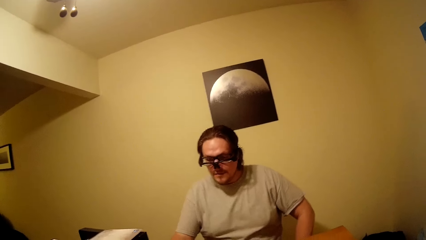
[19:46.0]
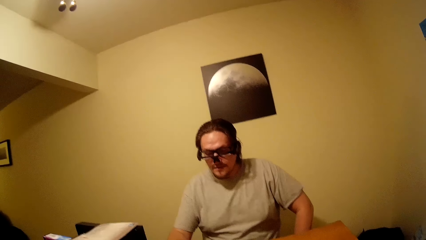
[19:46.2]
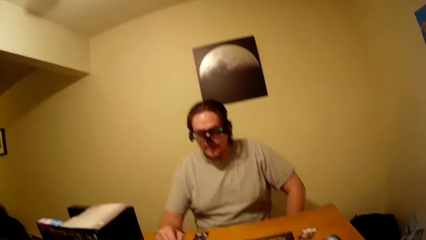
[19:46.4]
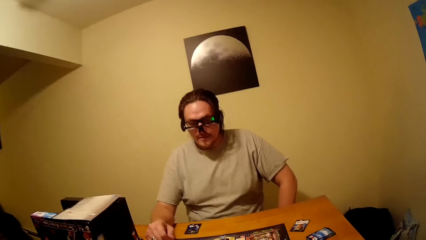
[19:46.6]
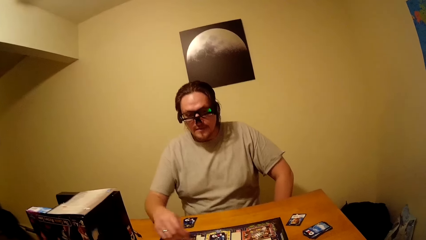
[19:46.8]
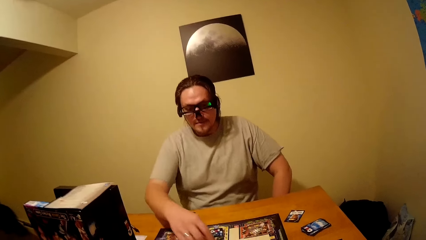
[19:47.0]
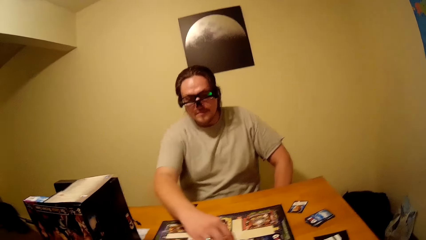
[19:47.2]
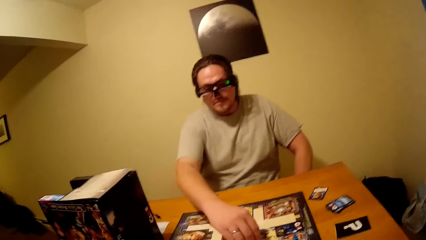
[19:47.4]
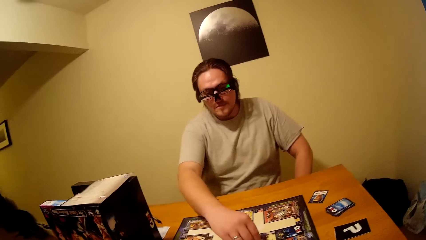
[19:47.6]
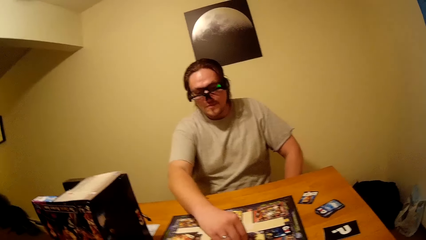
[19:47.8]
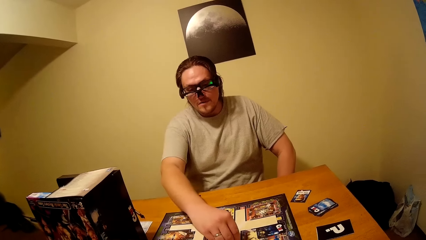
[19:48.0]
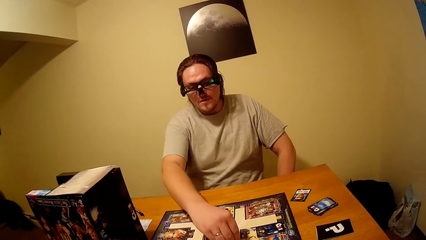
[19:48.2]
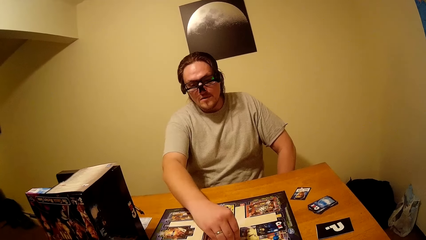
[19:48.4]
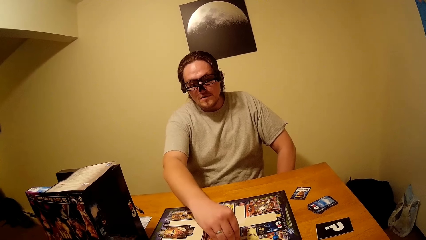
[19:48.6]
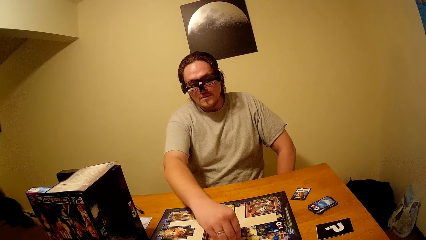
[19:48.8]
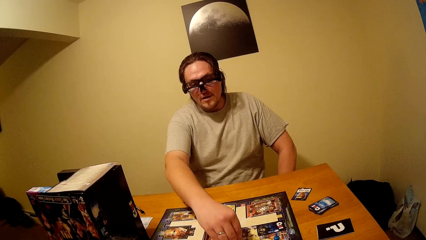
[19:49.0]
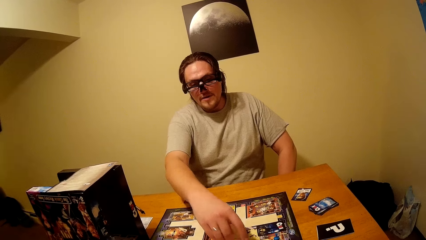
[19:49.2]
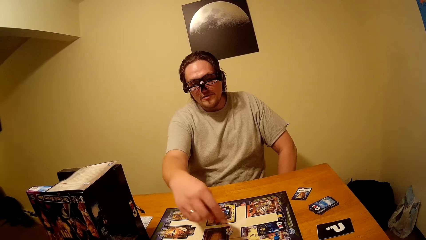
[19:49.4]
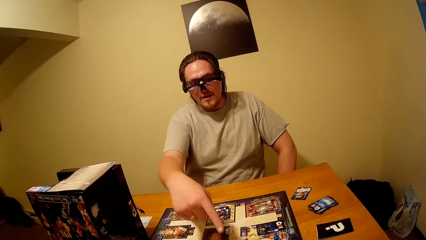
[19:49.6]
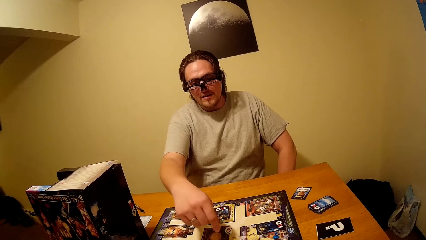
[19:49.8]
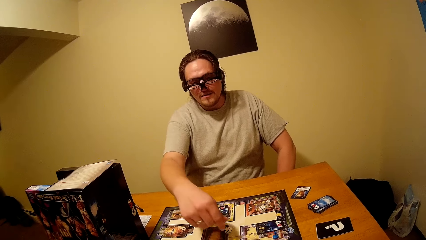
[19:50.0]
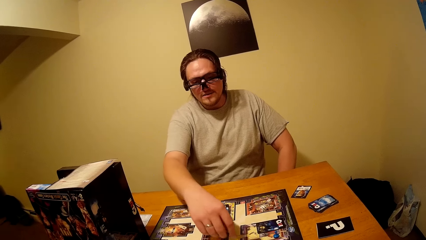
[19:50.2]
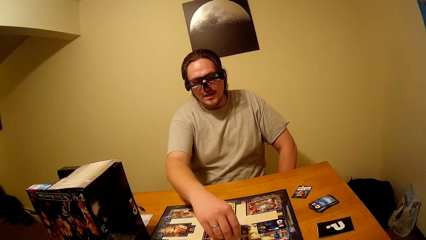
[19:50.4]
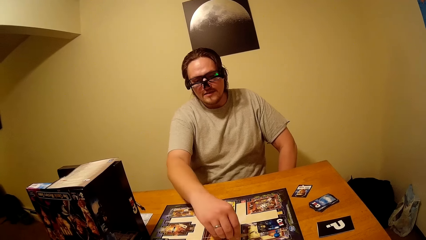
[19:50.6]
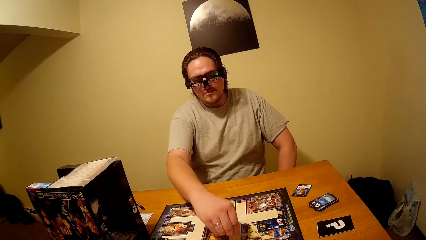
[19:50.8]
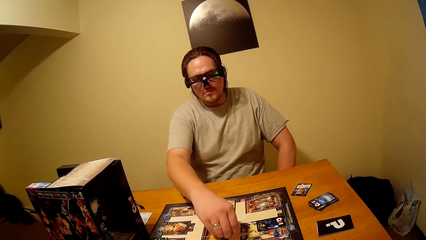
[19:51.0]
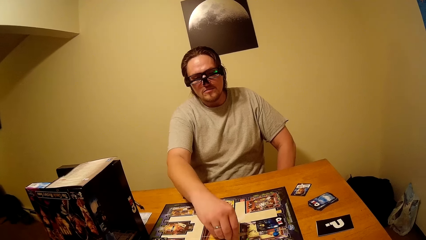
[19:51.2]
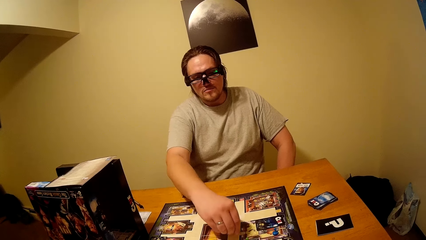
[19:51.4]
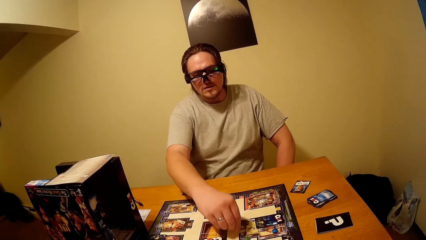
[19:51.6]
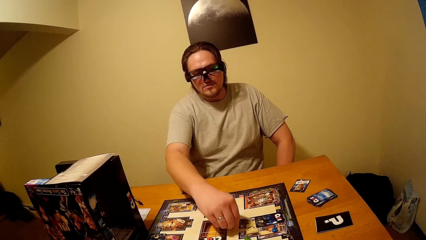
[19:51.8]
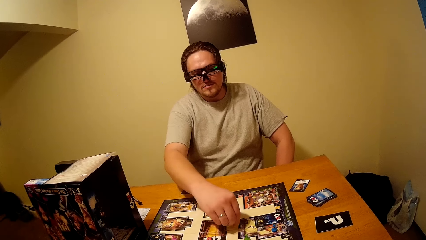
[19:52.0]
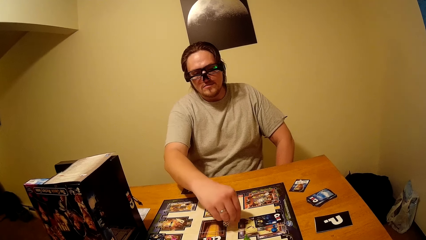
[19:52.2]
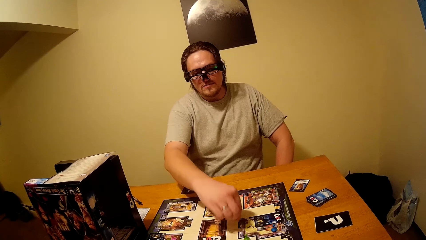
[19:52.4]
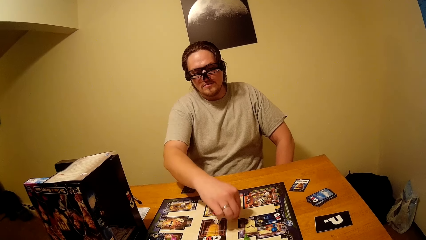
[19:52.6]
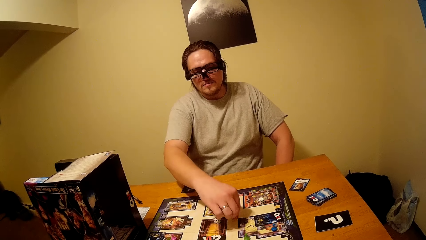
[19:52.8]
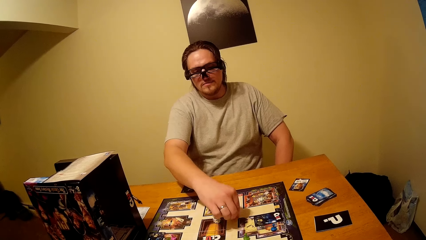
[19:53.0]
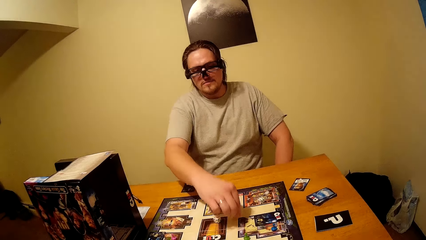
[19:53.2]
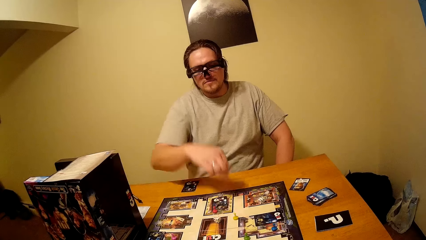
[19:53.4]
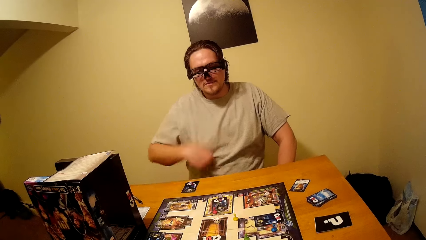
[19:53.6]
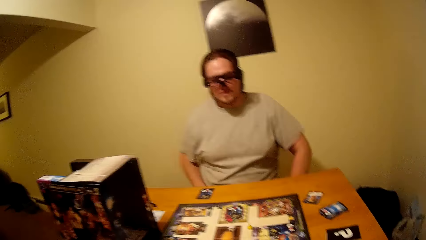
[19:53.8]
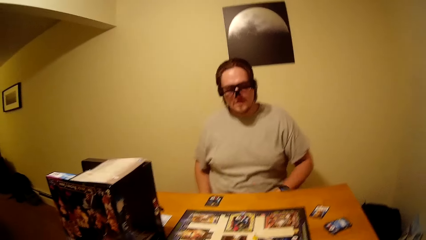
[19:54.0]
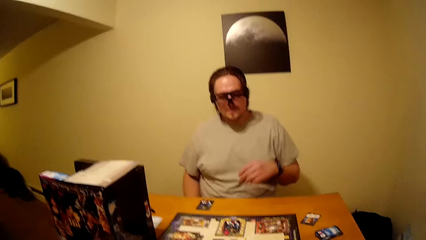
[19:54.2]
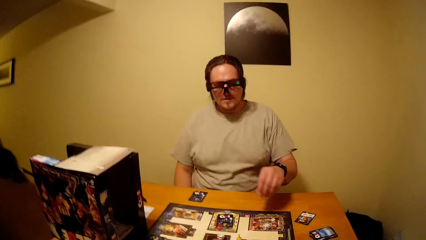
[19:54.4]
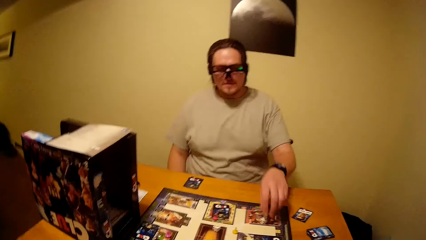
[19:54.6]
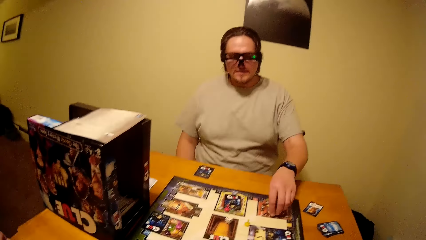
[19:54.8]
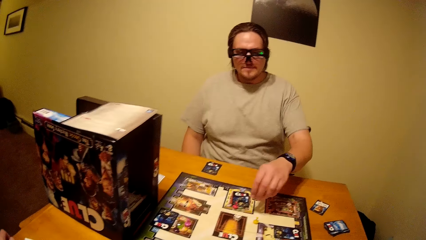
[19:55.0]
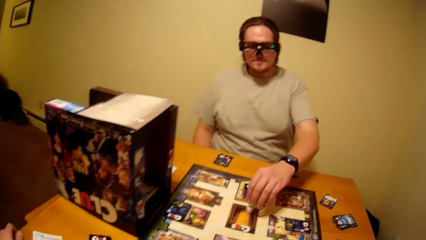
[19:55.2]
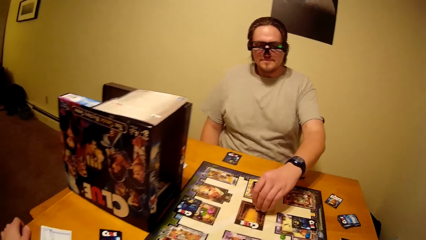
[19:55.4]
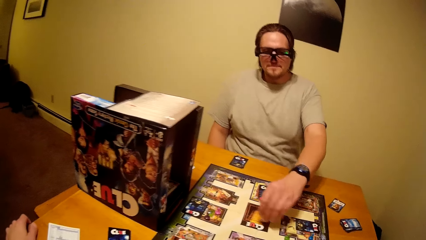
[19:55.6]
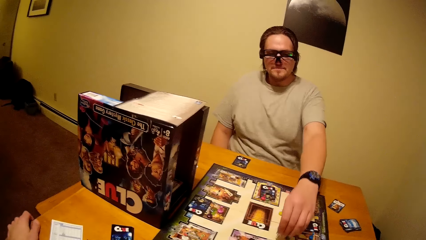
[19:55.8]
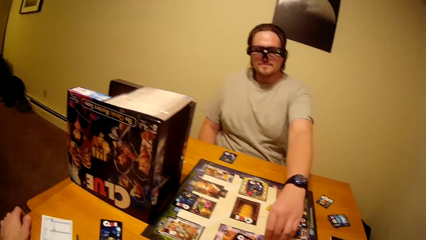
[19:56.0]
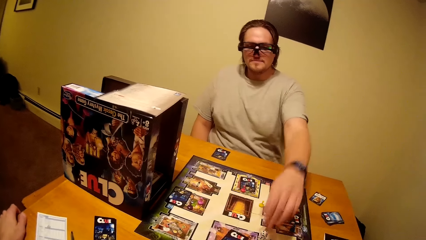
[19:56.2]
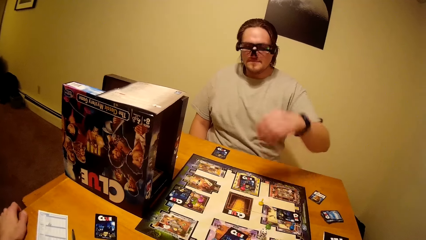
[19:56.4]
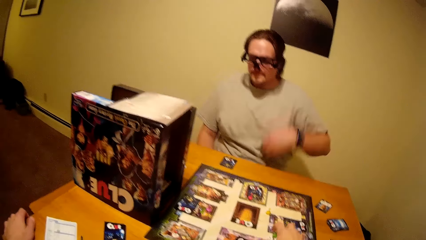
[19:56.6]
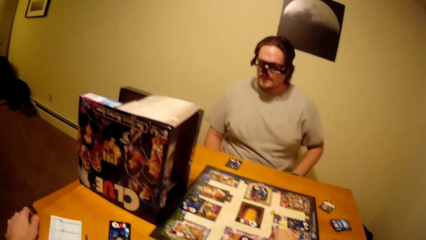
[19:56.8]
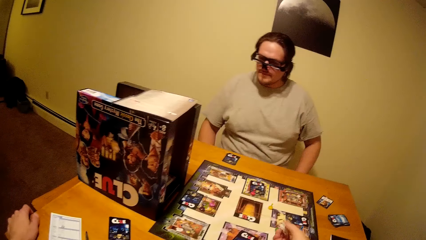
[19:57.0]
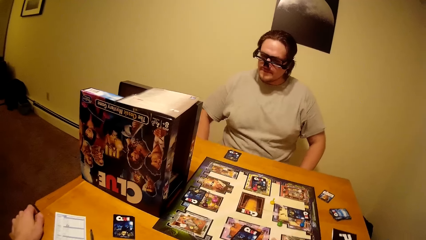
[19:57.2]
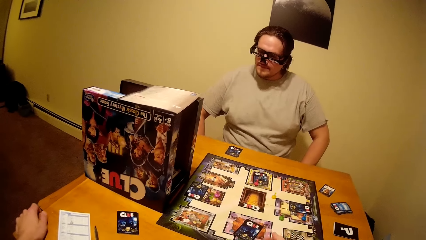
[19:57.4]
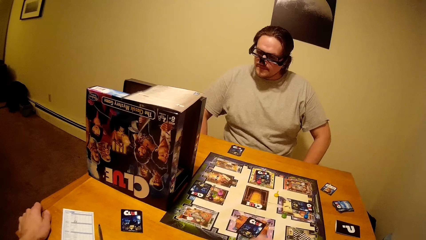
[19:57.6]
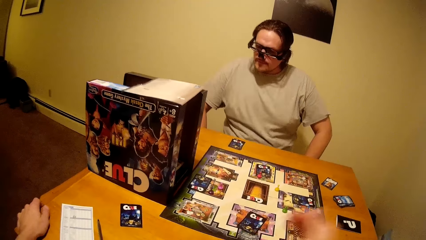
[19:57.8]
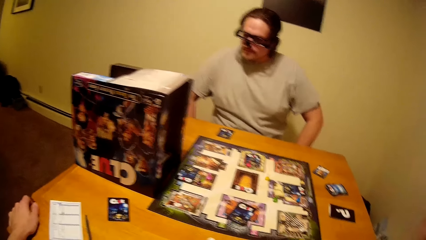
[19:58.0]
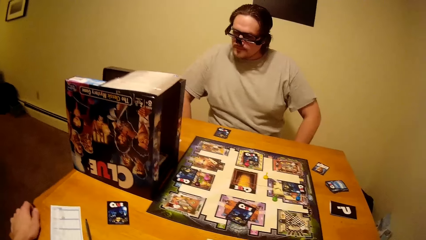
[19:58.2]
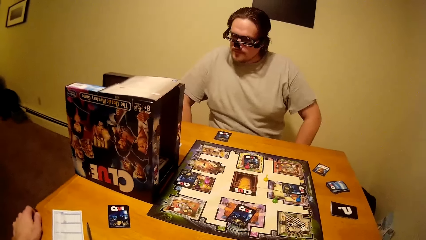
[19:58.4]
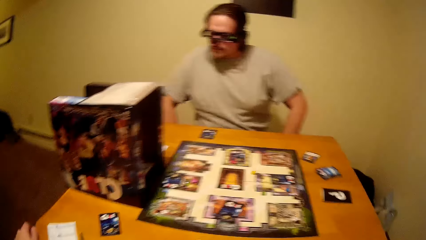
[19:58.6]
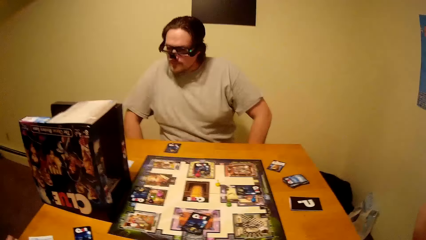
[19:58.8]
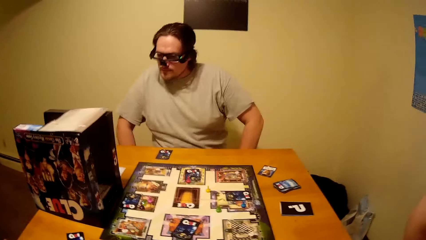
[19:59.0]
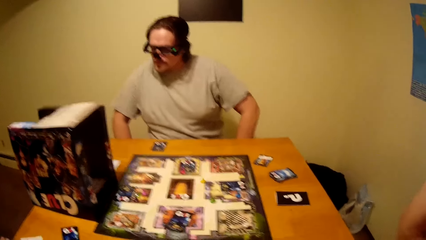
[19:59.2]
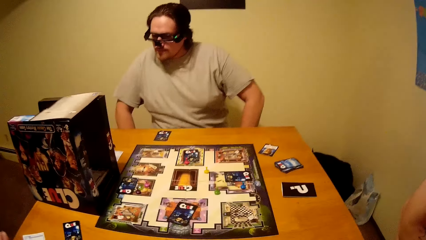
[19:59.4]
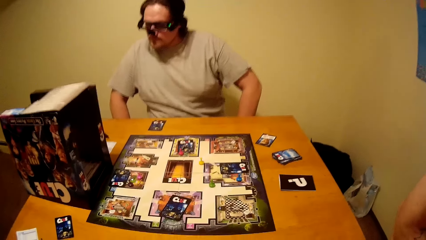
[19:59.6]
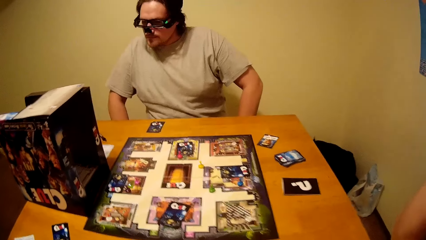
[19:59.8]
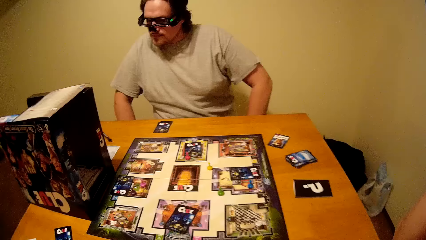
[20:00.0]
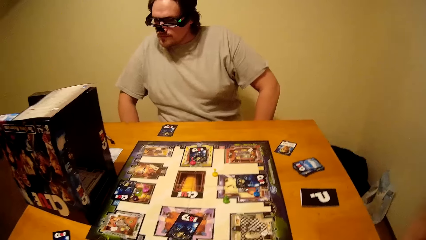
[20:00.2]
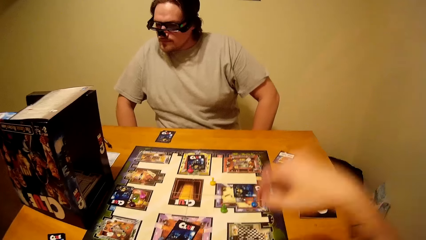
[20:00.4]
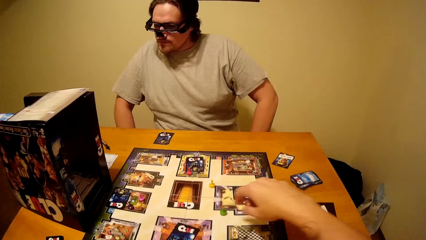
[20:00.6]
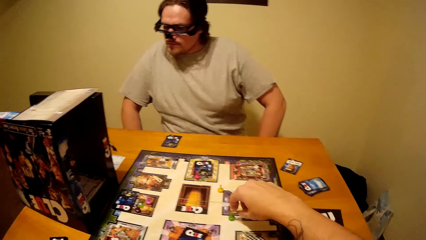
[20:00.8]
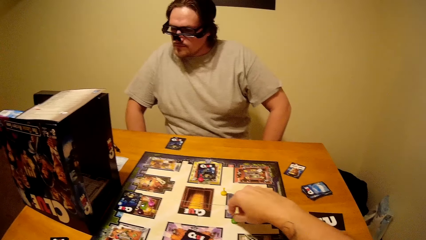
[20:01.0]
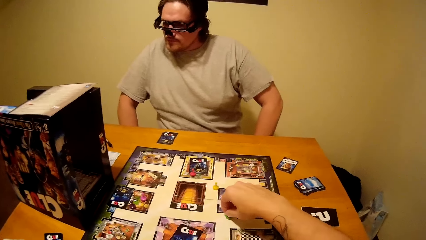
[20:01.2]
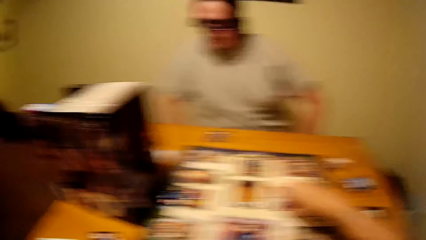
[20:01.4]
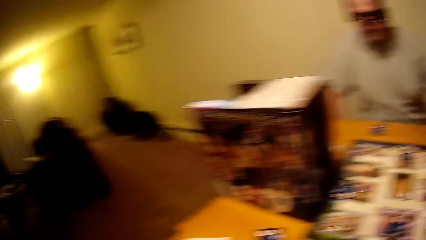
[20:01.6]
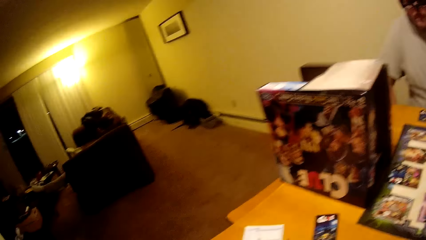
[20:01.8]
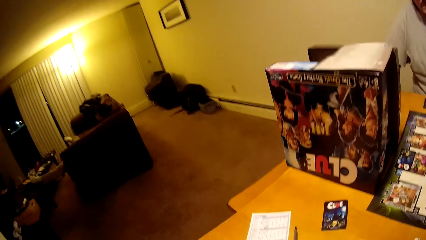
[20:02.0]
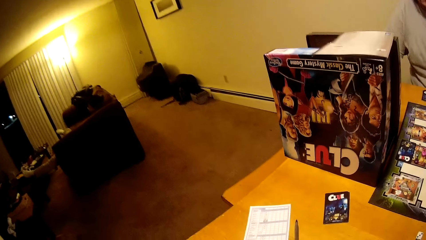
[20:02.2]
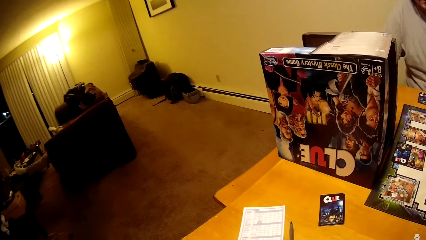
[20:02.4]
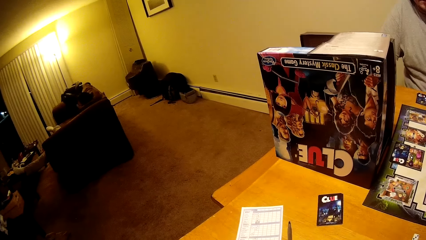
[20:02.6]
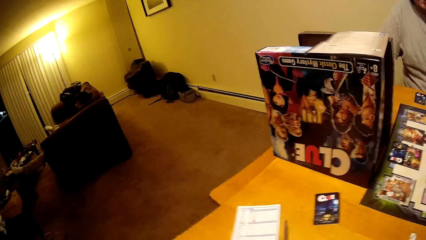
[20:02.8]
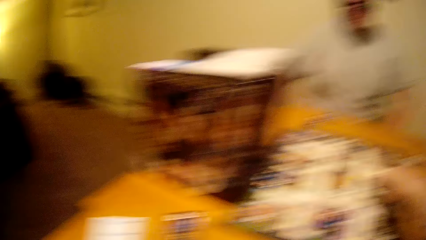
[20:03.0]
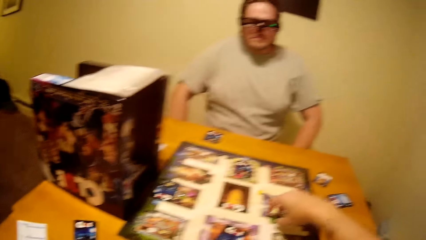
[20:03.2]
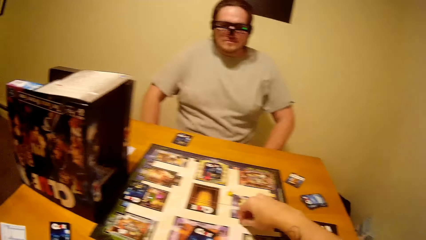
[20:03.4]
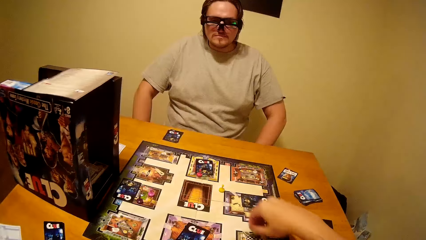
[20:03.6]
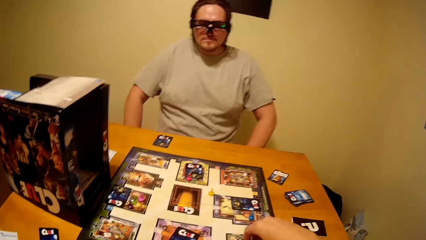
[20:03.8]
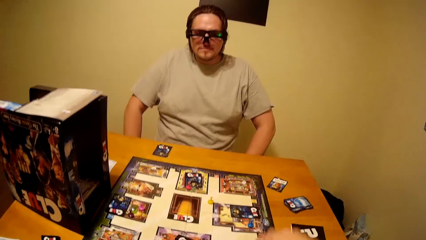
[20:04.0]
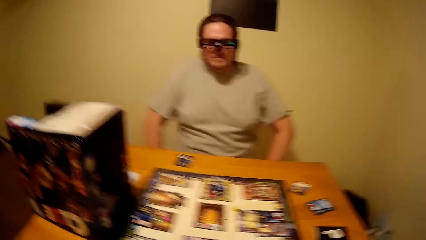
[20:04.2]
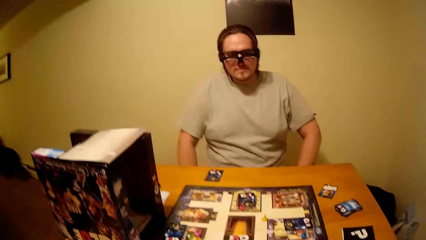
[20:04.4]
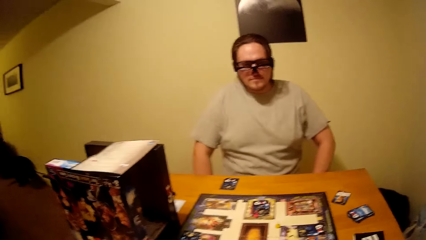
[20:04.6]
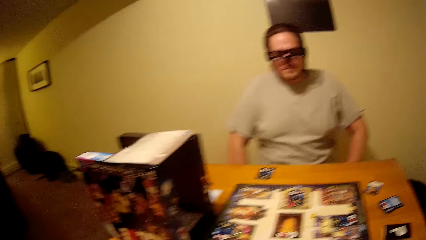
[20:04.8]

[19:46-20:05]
A man moves the board game chips on the table. The camera wearer moves the board game chips on the table.
